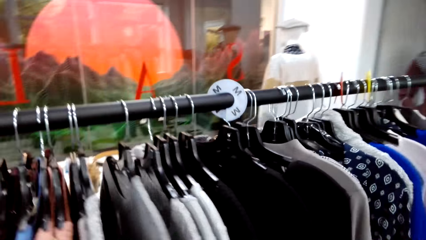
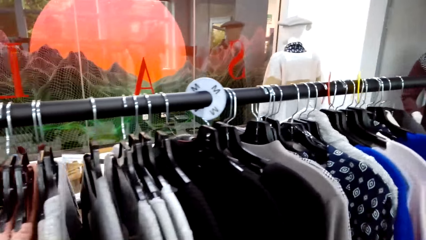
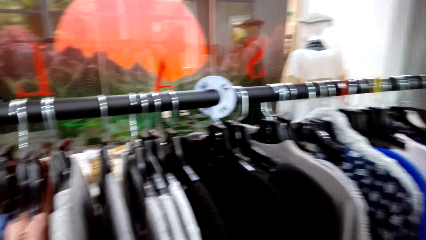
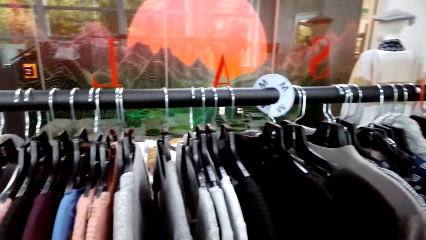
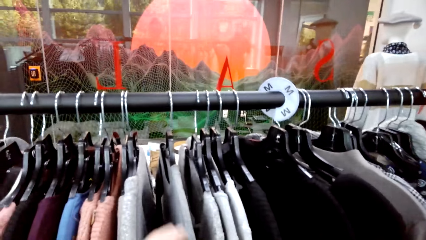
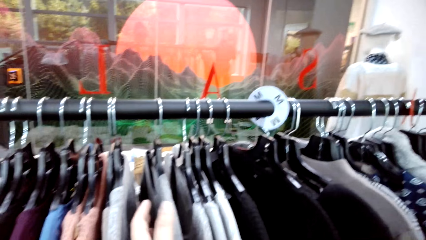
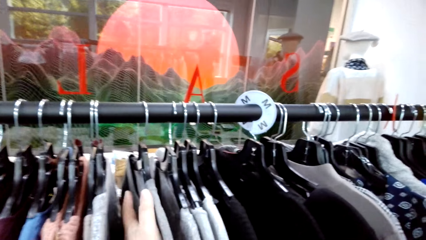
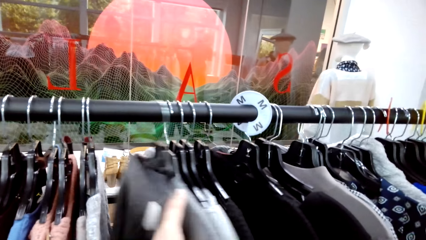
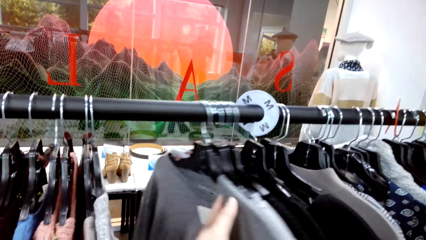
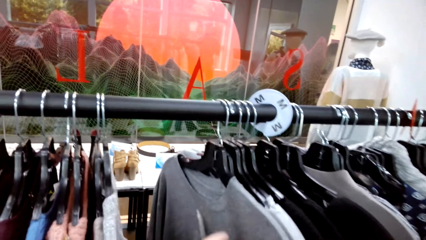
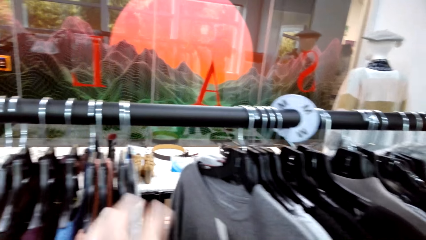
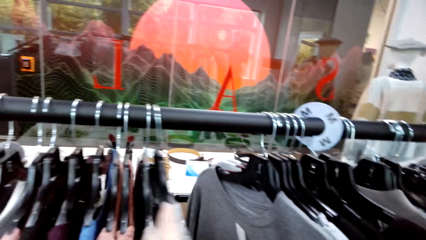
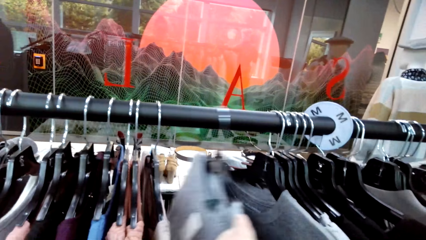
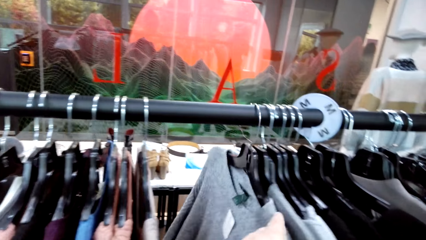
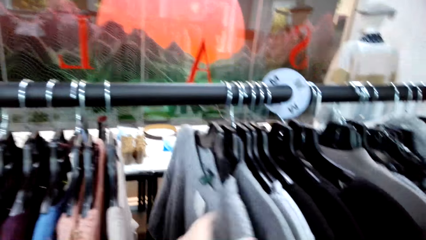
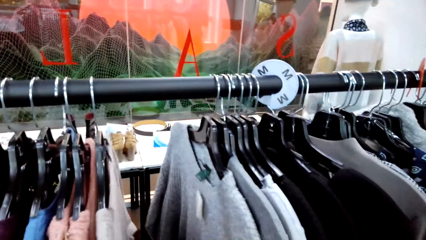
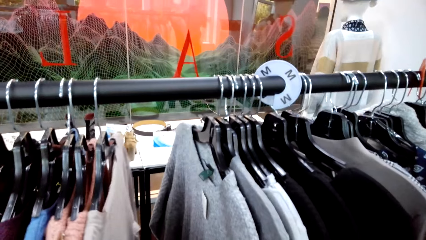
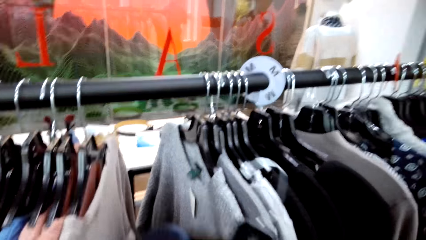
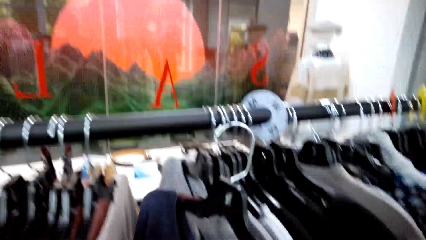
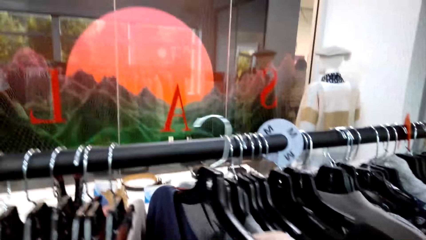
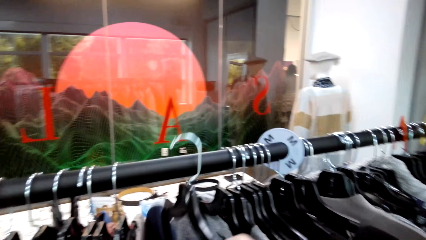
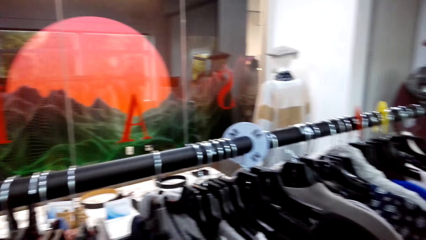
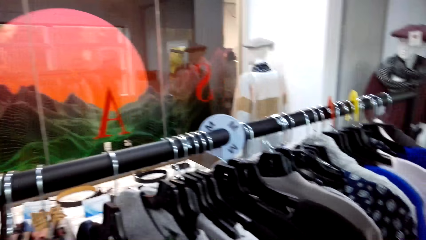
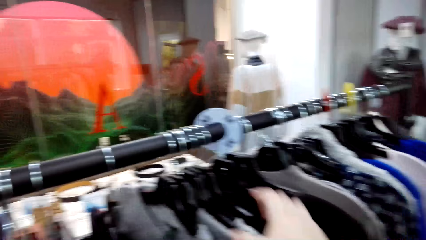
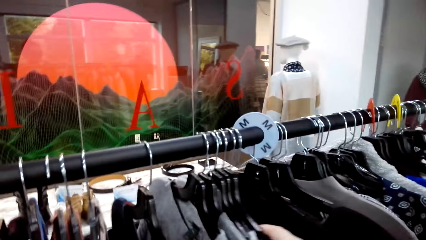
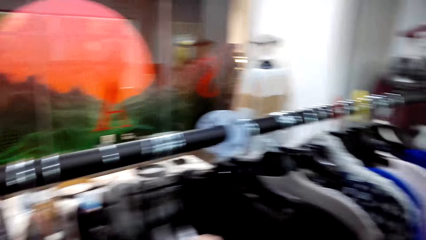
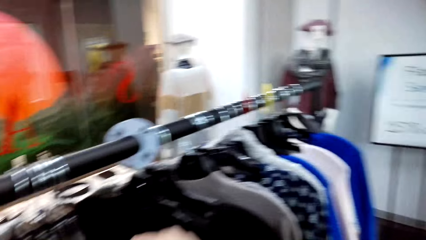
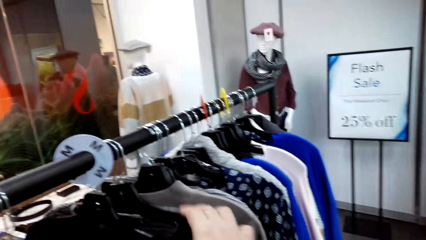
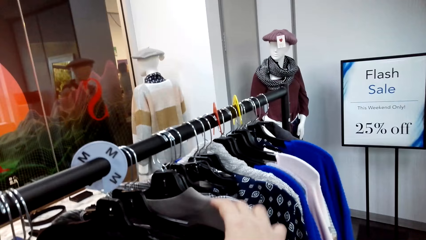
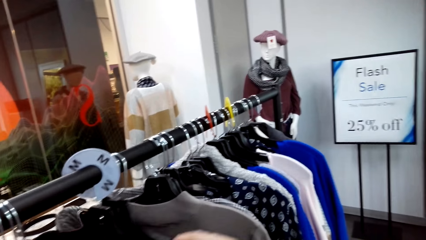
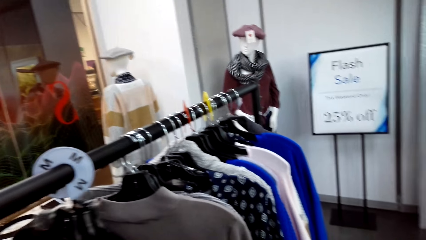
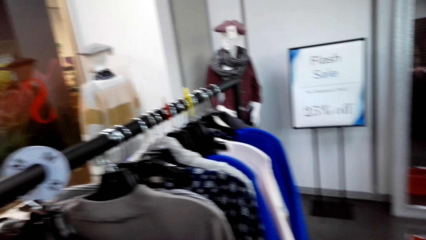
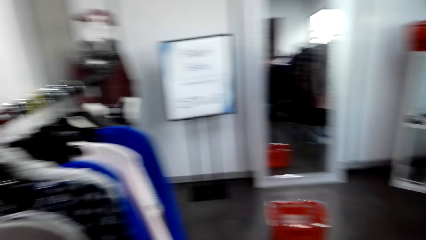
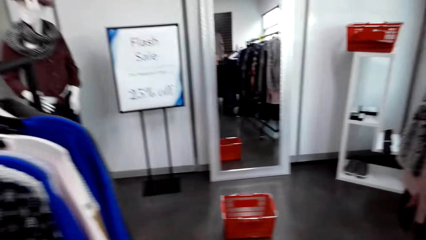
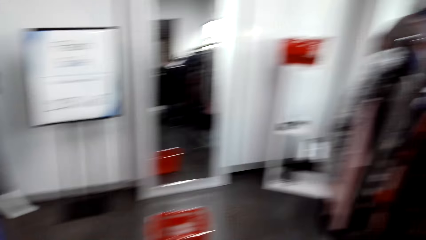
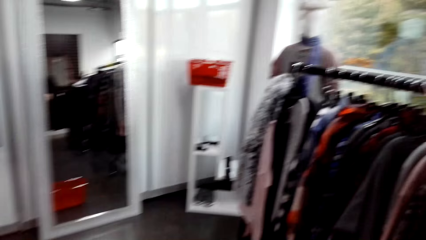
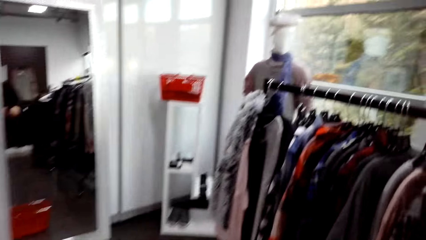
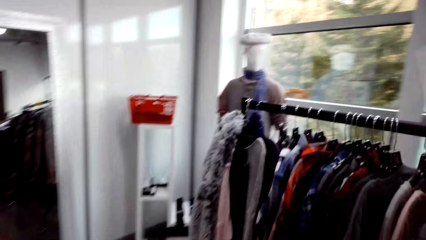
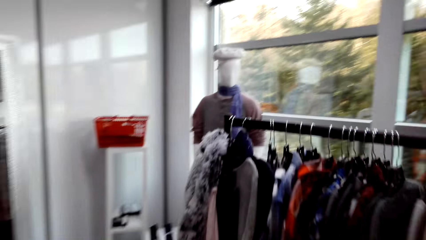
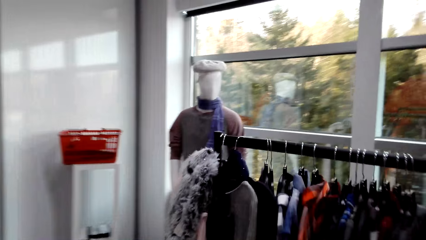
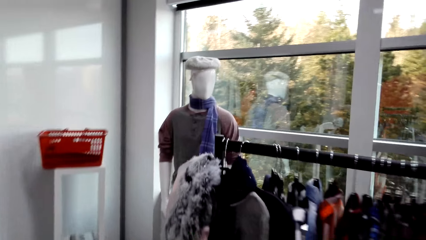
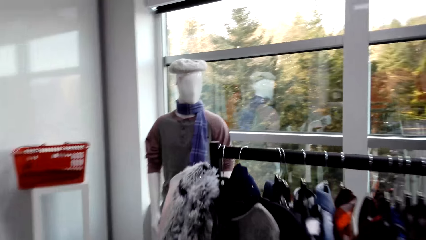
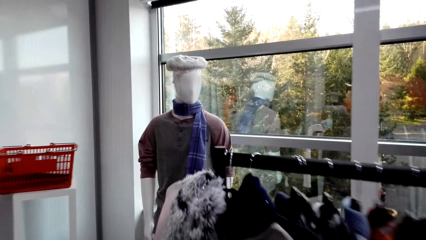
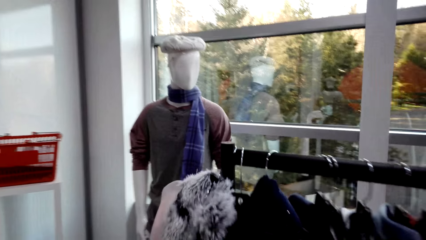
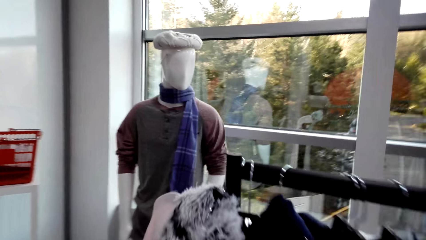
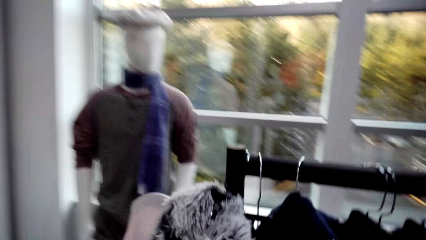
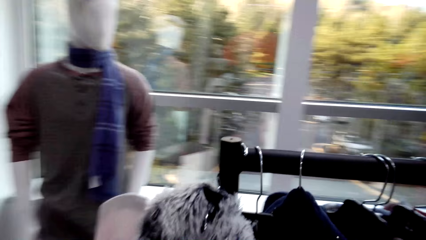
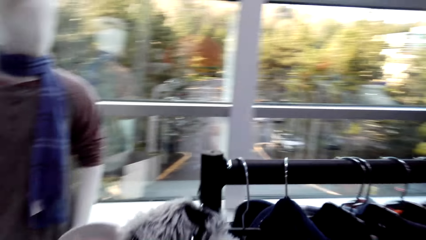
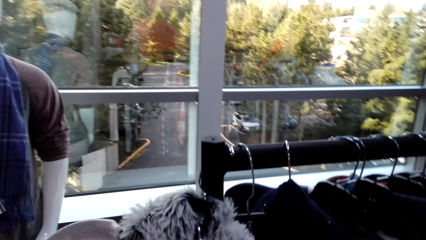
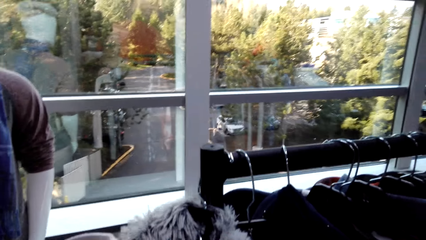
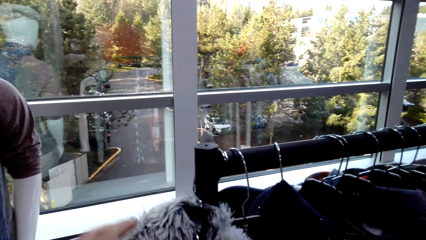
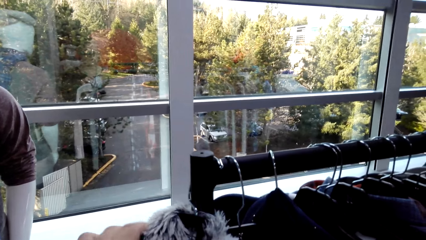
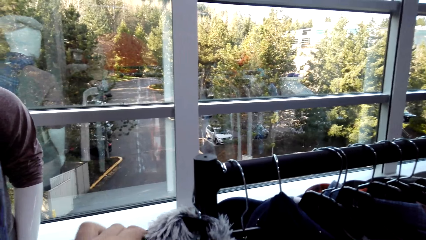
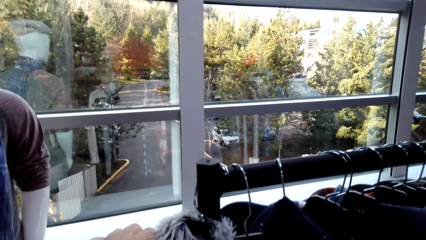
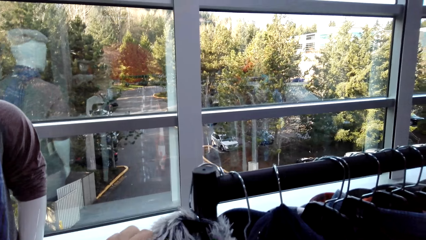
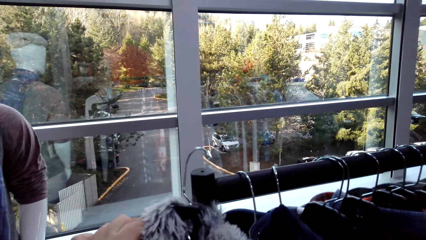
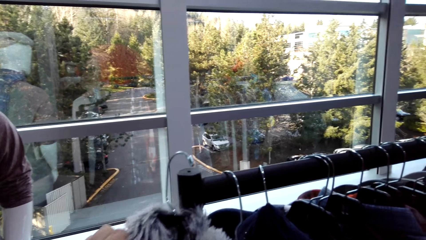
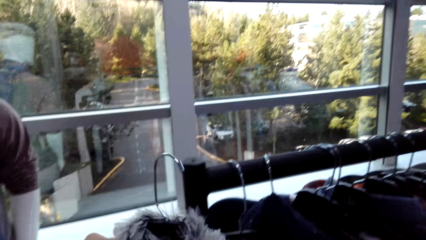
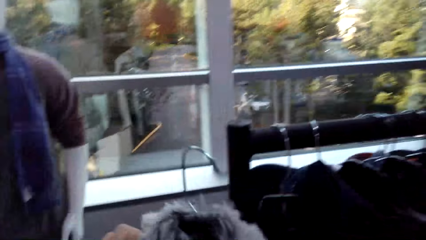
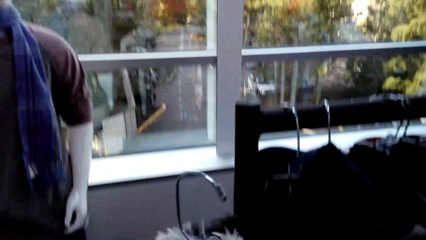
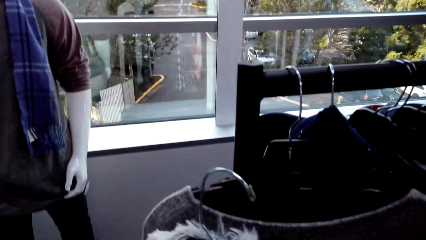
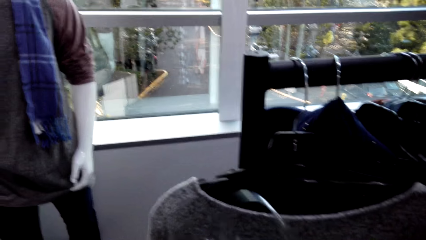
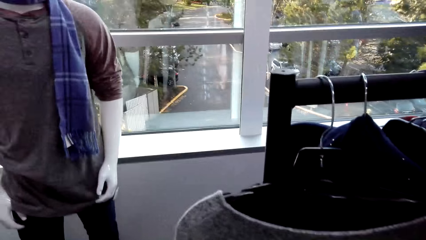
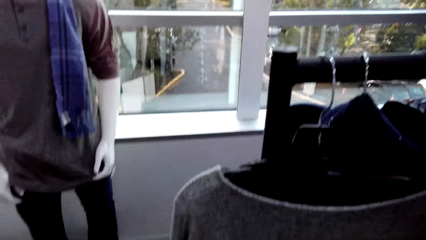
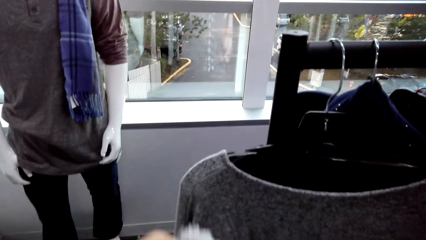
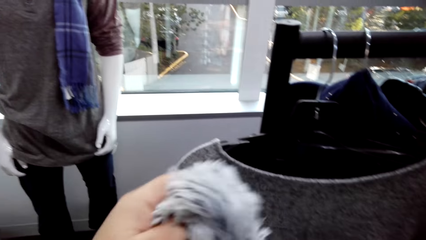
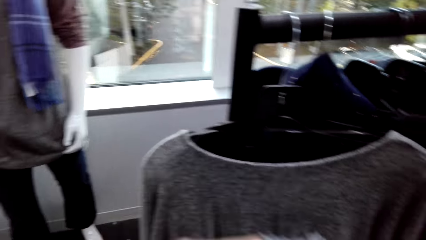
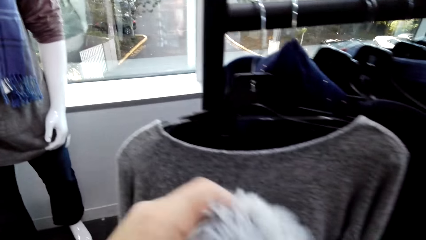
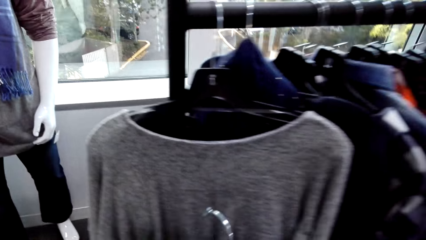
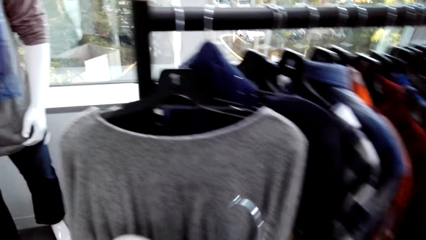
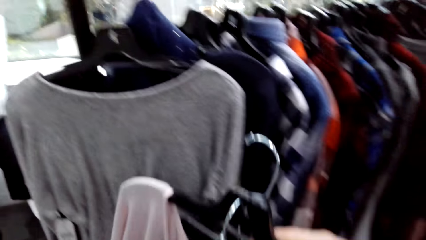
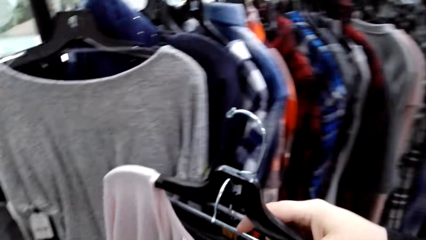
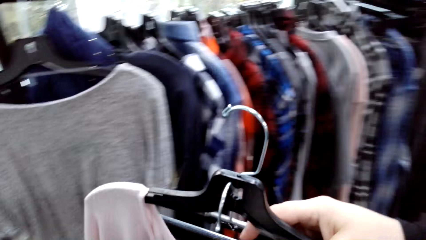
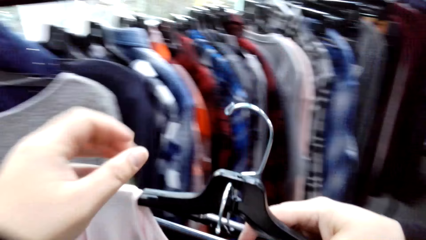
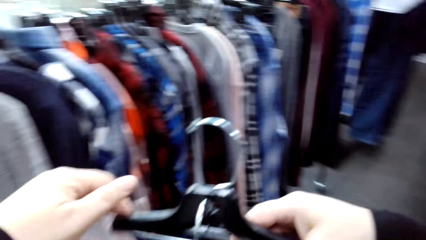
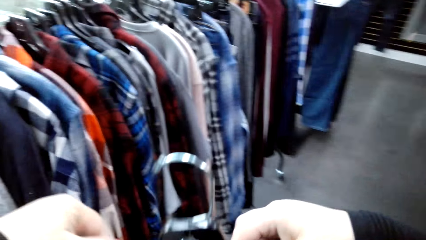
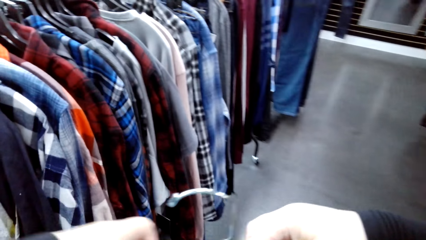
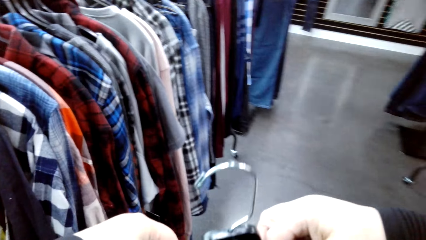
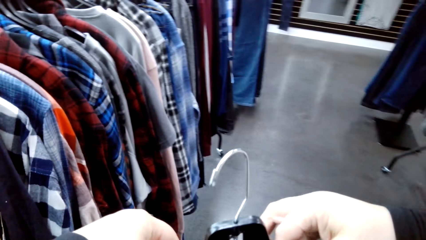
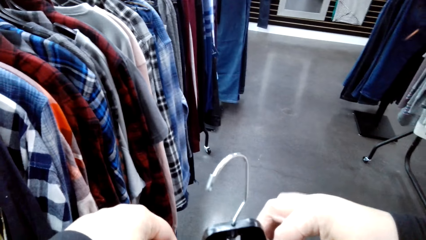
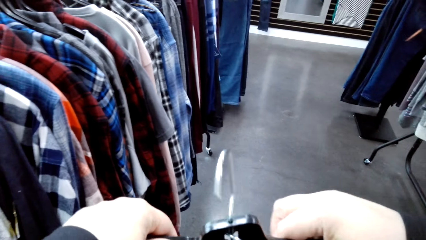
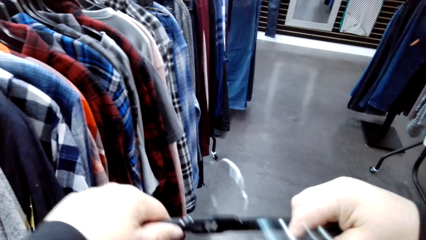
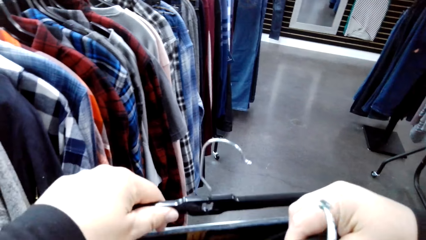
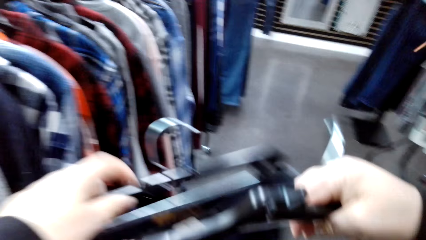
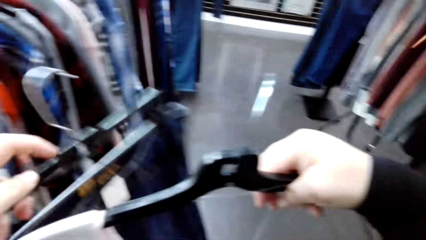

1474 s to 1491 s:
The camera wearer moves clothes on the clothes hanging rod. They put the clothes on the clothes hanging rod. They walk in the house. They take a cloth from the clothes hanging rod. They hold the cloth.
